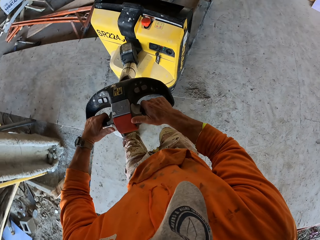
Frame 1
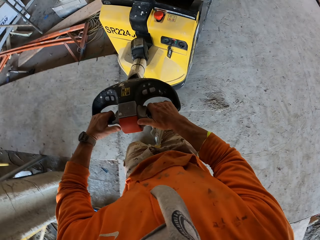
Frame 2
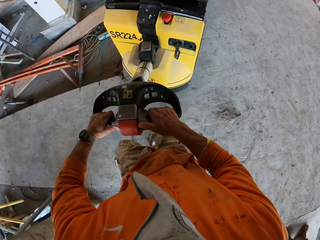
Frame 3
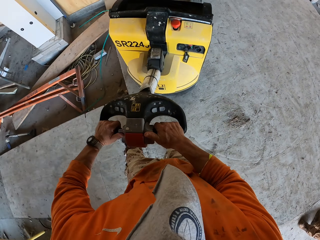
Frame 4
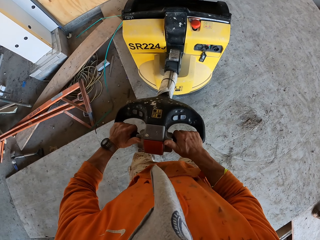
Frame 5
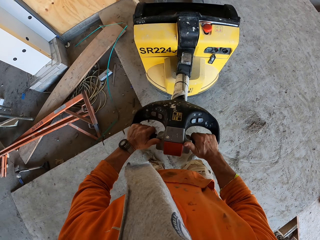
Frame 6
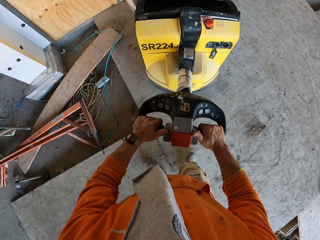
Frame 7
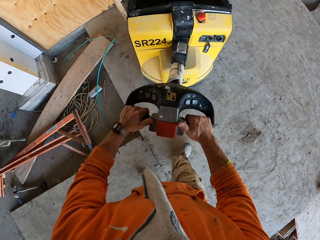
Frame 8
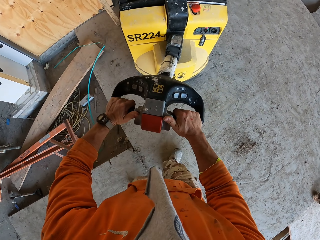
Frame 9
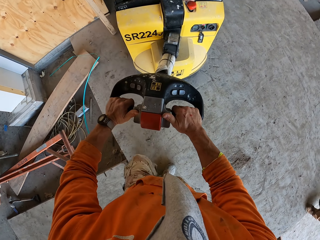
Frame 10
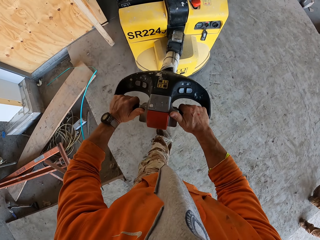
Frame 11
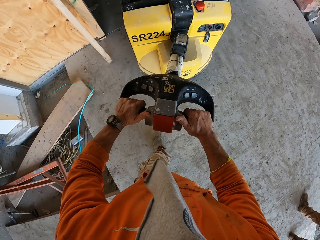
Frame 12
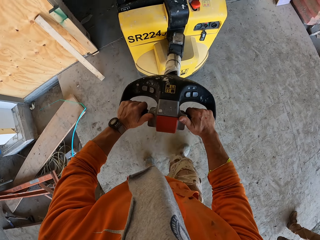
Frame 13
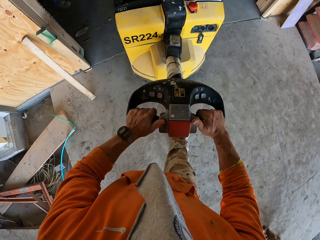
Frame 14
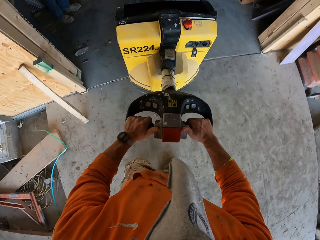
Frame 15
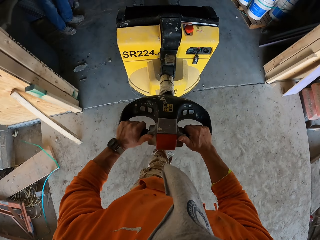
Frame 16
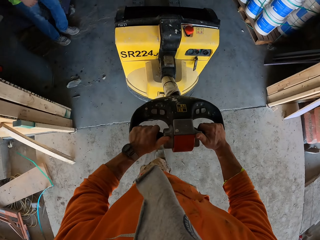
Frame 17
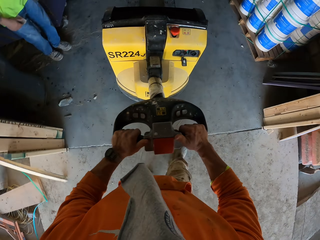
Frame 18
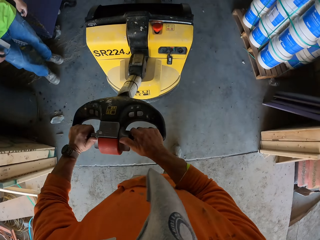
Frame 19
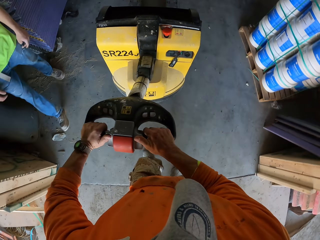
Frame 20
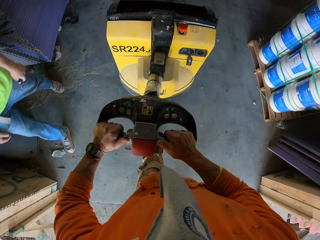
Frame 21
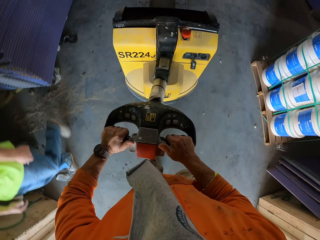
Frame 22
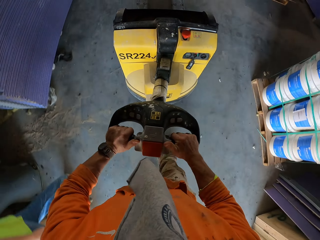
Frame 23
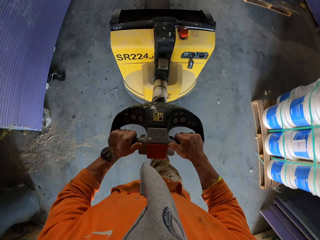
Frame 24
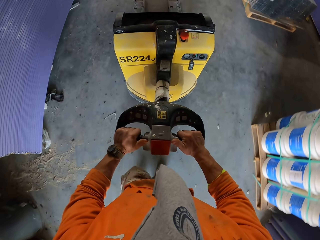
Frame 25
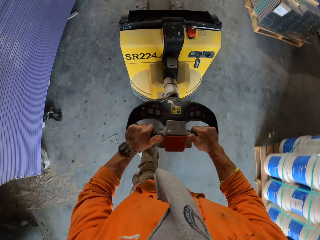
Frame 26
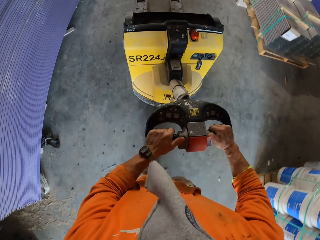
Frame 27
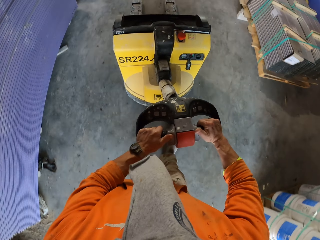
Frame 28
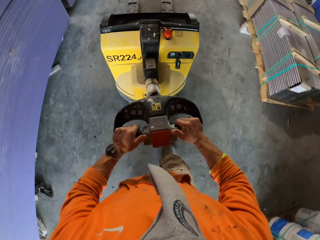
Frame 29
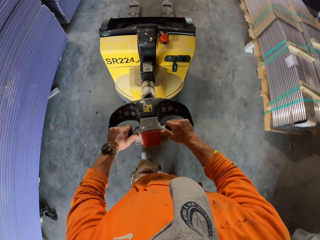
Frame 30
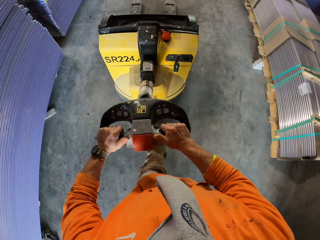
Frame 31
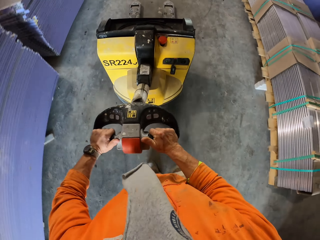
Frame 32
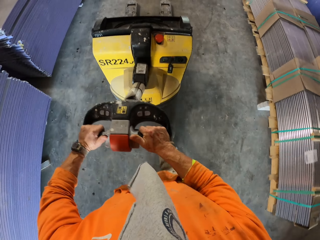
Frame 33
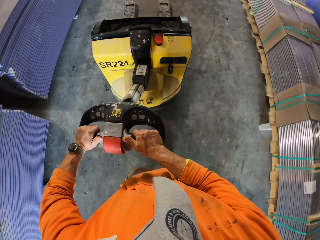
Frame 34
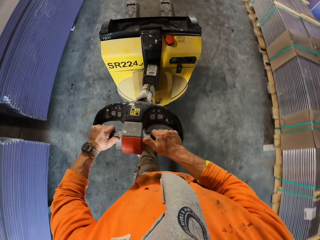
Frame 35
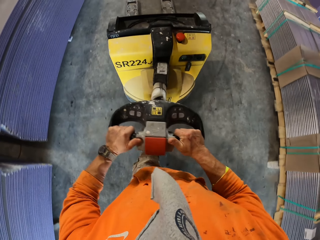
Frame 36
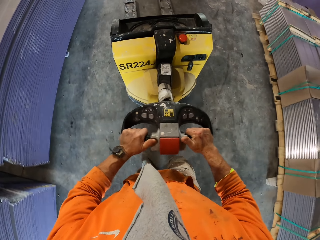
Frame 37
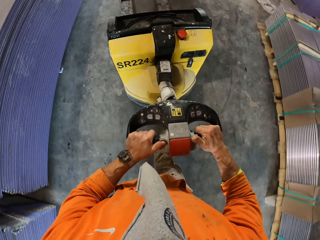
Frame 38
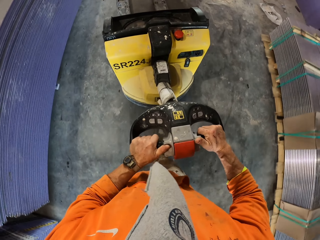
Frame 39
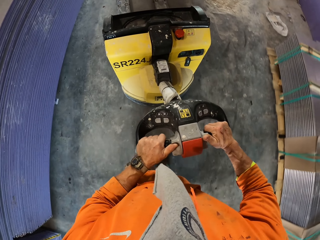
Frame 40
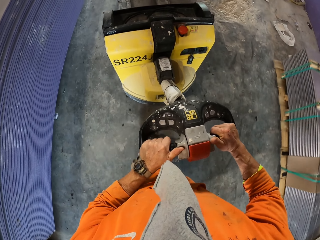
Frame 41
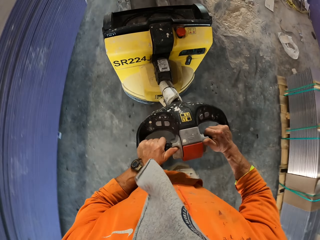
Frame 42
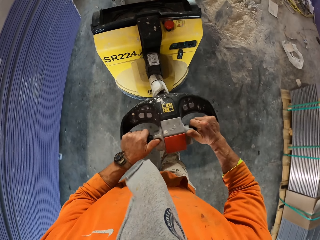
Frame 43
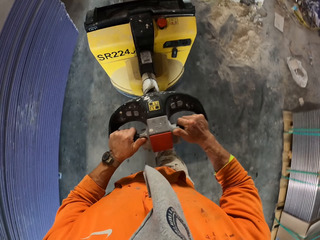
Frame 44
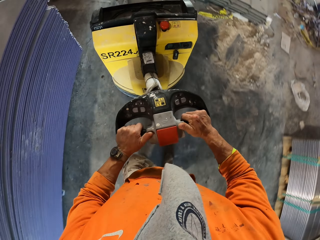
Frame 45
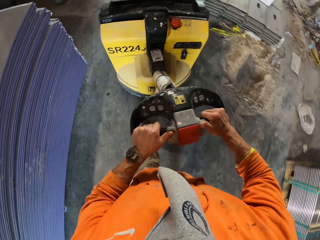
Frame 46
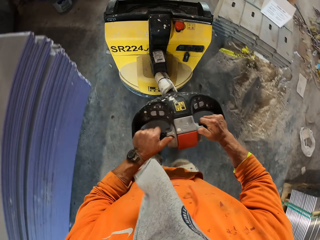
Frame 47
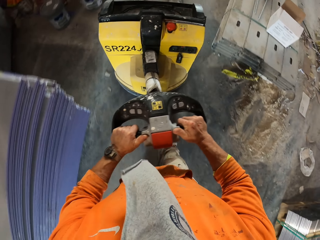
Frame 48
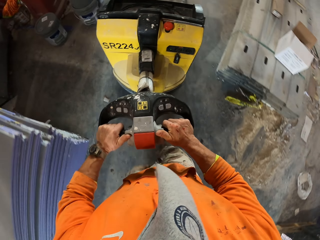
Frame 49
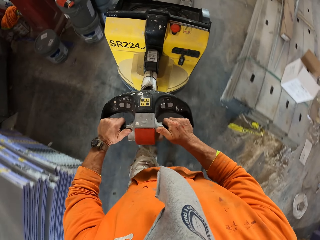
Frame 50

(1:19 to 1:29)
The camera wearer levels the floor with the floor grinding machine. A person walks around.

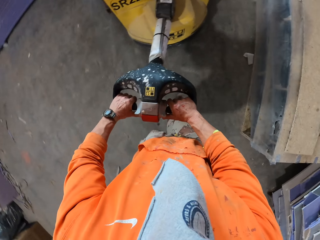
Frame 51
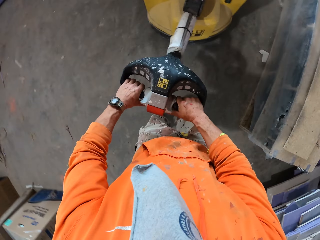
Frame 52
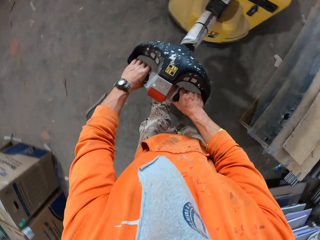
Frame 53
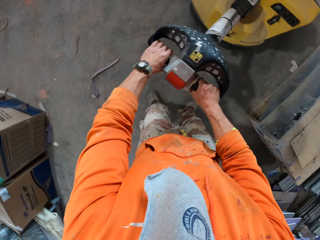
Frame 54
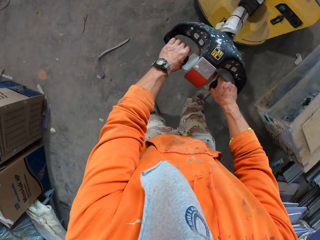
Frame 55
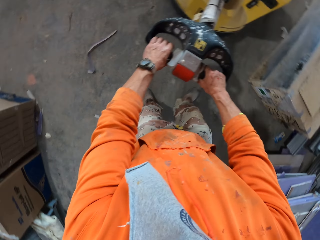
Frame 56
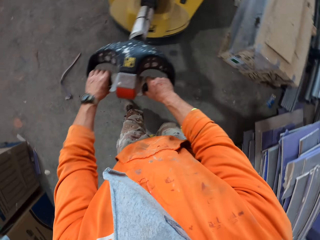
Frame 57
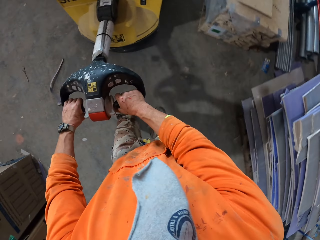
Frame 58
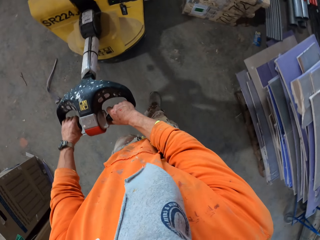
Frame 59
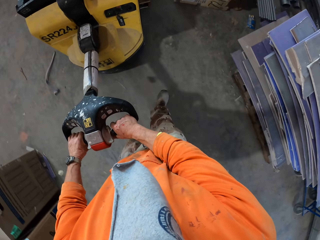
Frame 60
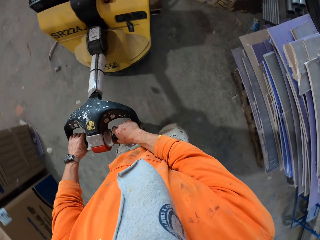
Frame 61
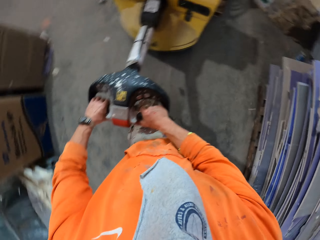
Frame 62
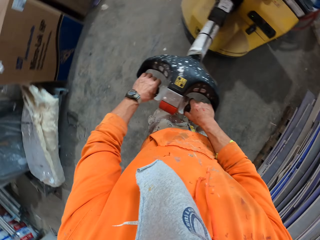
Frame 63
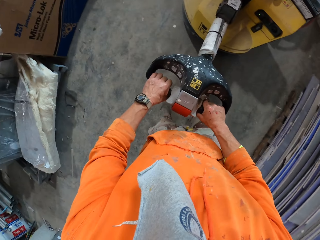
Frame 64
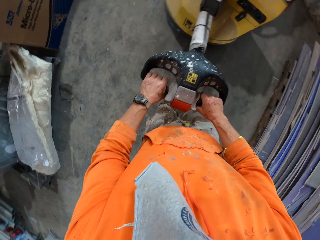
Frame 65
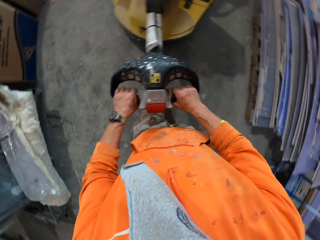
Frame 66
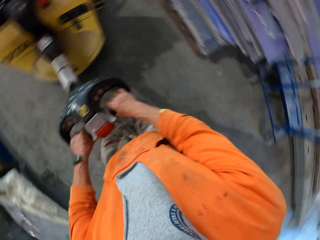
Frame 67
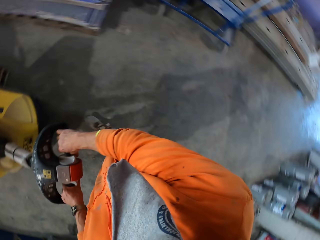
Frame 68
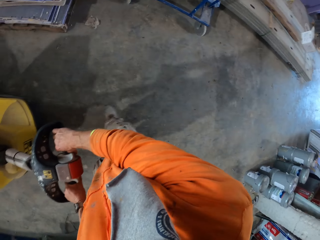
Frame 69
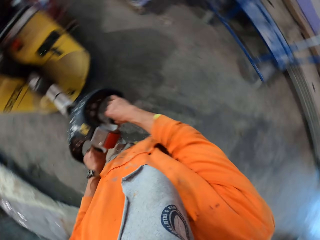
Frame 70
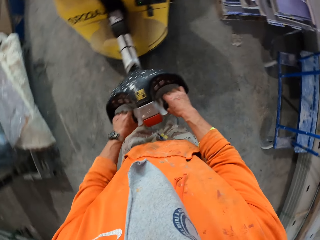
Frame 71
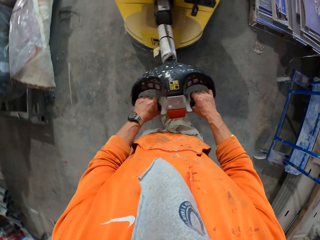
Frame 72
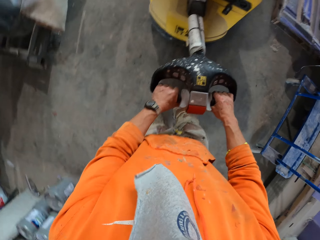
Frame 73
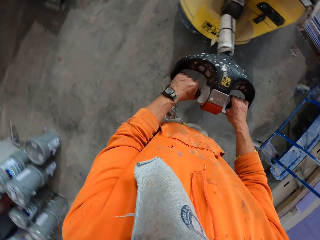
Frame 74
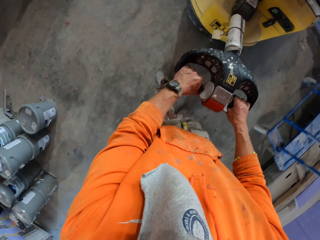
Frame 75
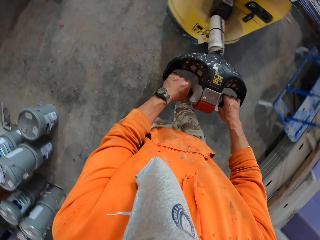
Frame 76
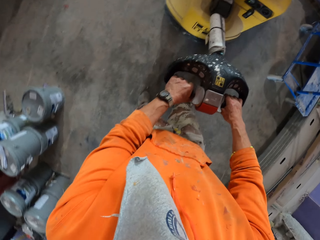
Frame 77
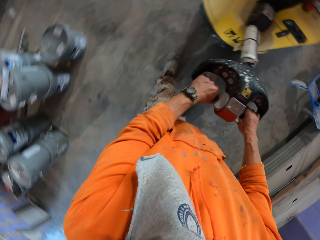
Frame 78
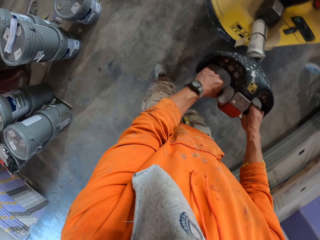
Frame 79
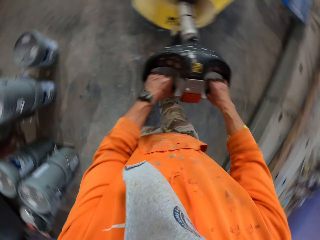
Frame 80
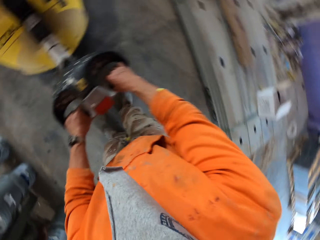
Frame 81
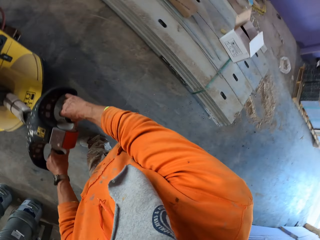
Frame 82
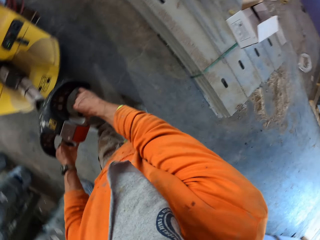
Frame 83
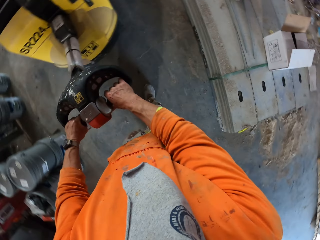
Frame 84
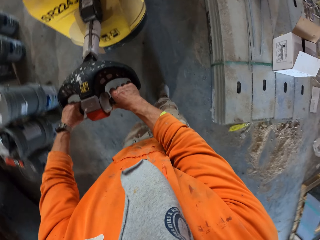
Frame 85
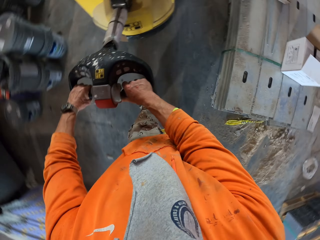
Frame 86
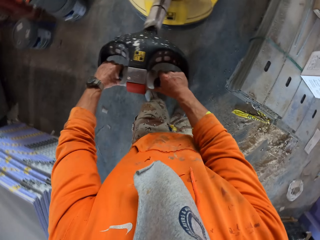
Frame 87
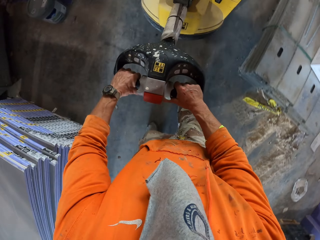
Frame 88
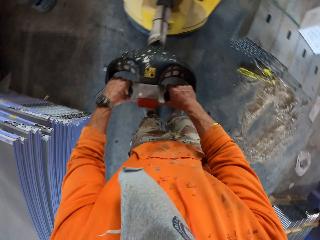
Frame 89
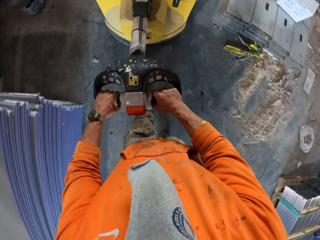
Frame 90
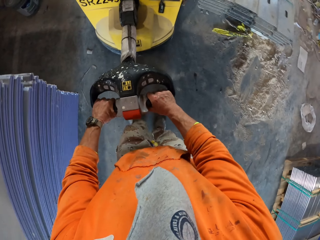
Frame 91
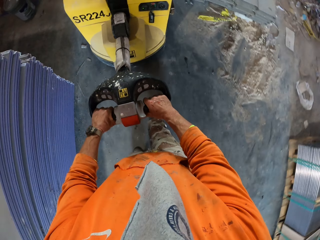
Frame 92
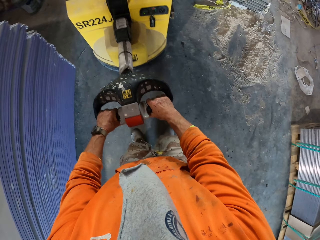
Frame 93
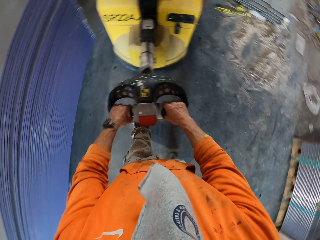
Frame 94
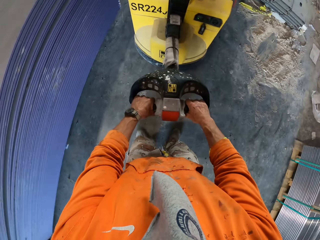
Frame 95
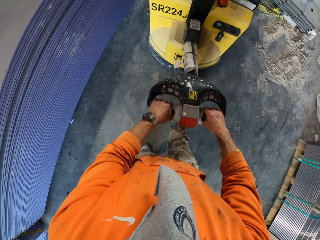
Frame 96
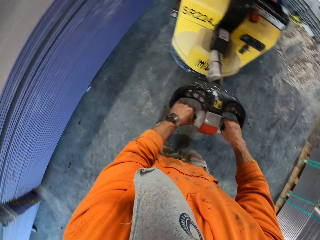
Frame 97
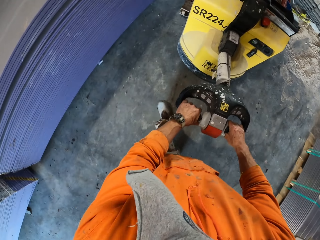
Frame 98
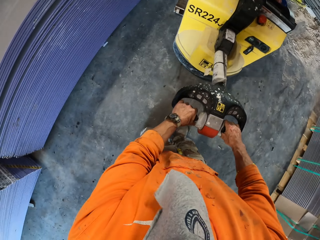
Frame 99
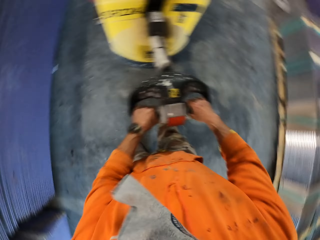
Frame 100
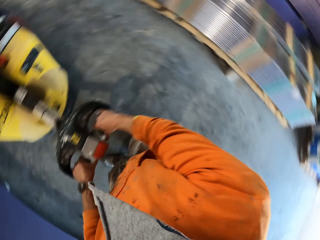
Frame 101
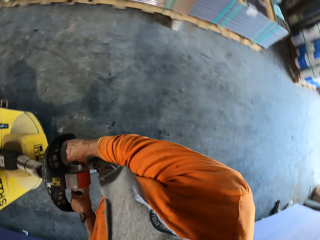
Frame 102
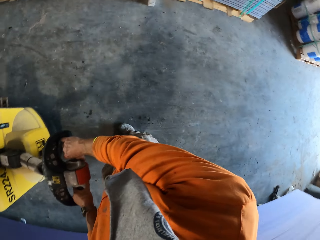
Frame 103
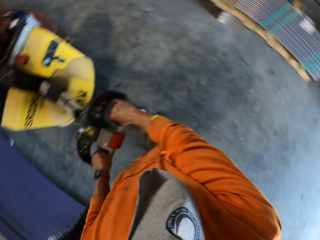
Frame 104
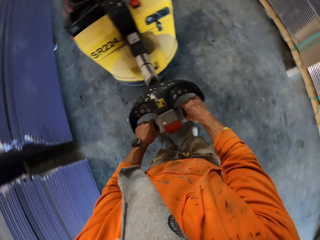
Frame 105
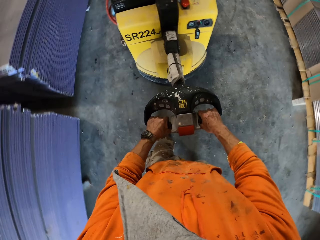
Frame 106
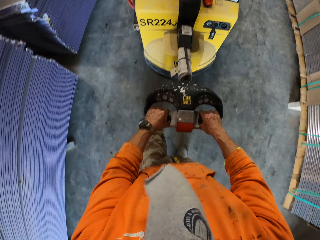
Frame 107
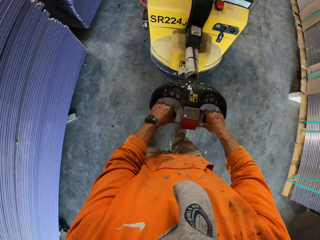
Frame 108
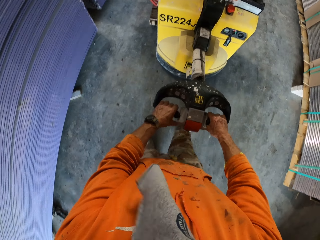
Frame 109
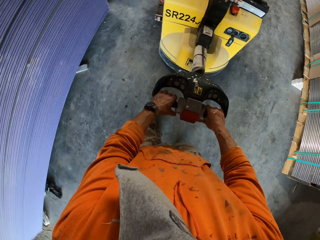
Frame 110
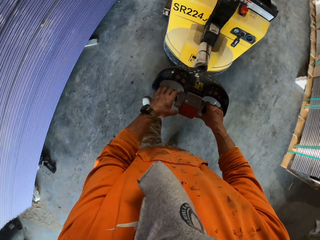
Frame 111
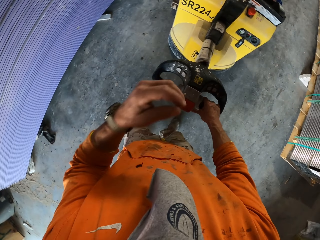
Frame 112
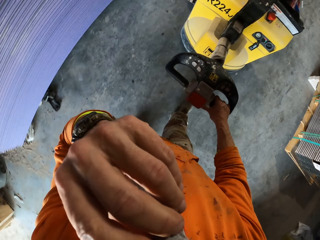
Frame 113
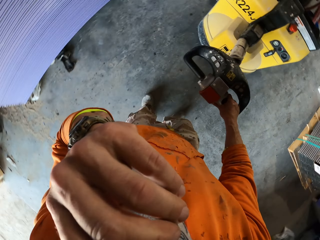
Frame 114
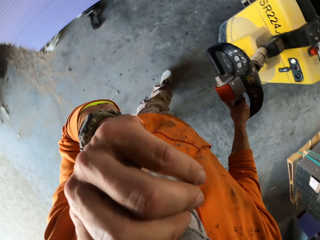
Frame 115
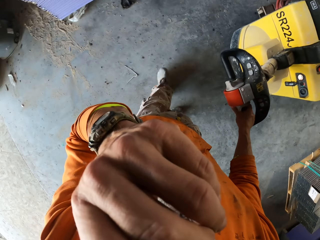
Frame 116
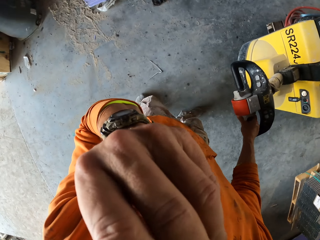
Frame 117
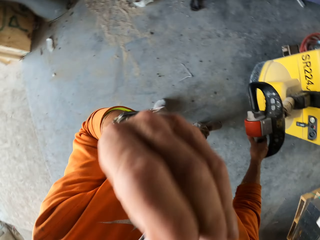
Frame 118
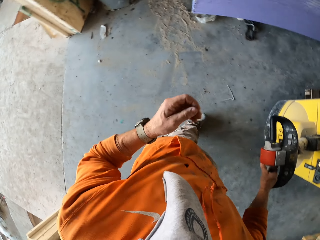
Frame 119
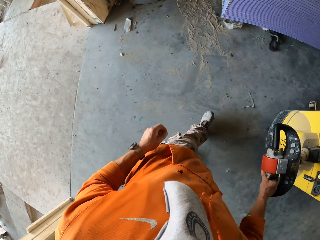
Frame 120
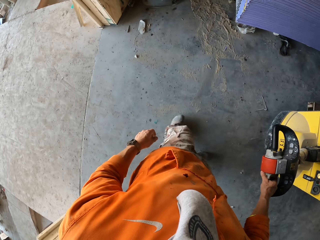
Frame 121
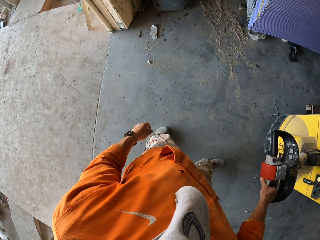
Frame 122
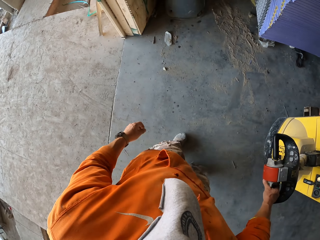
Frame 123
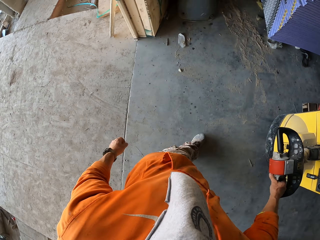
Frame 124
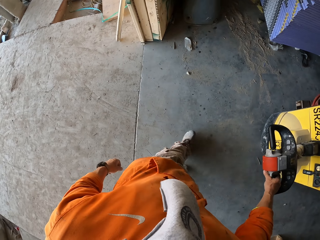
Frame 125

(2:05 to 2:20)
The camera wearer pulls the electric pallet truck on reverse. He adjusts his mask. He touches his nose.
